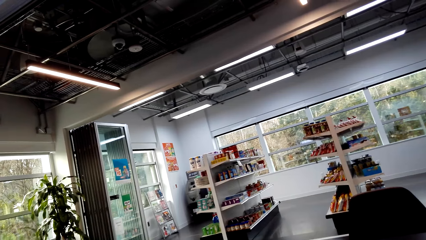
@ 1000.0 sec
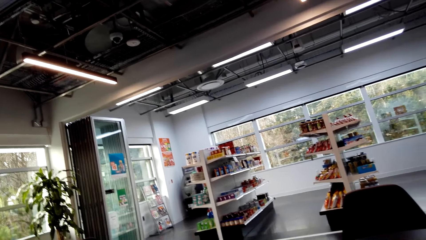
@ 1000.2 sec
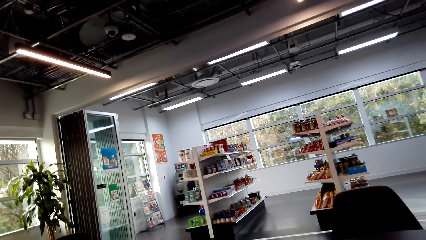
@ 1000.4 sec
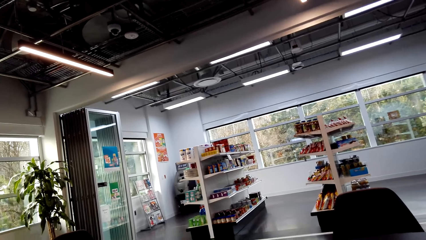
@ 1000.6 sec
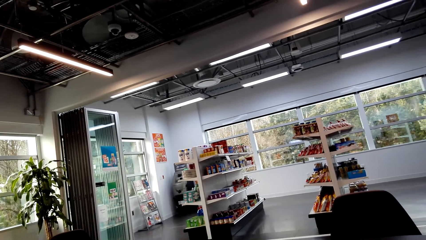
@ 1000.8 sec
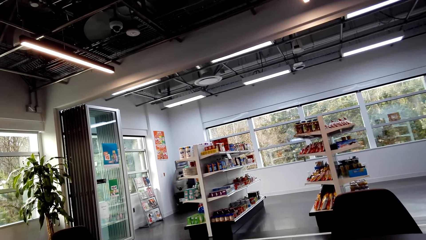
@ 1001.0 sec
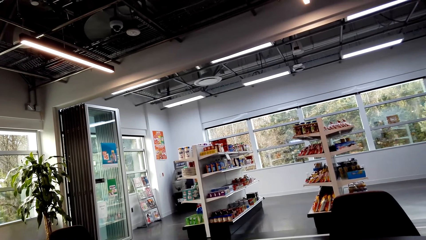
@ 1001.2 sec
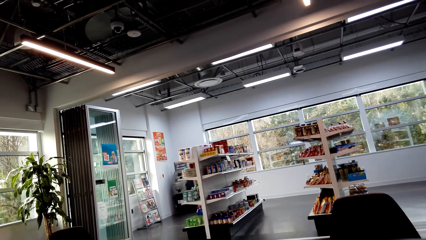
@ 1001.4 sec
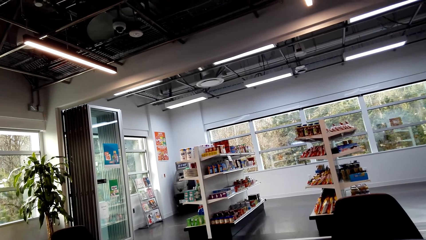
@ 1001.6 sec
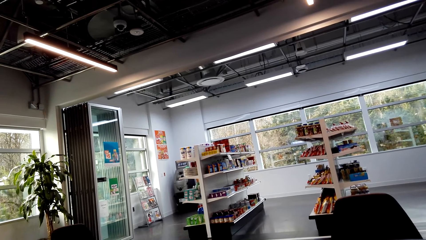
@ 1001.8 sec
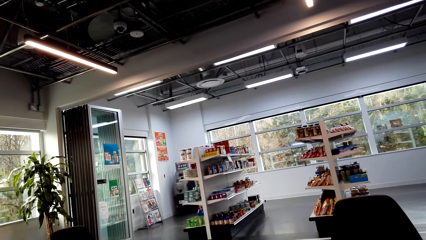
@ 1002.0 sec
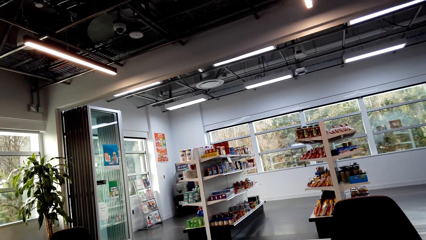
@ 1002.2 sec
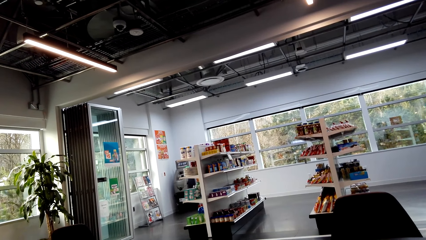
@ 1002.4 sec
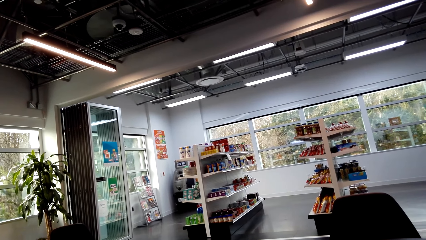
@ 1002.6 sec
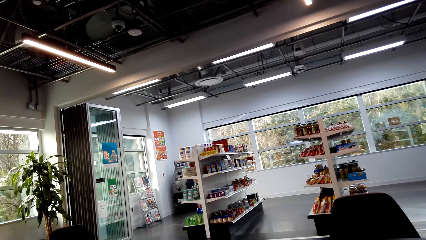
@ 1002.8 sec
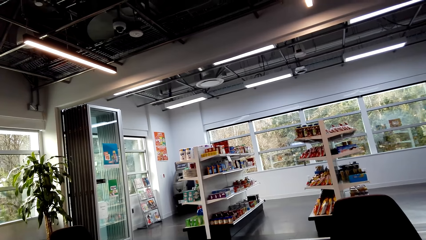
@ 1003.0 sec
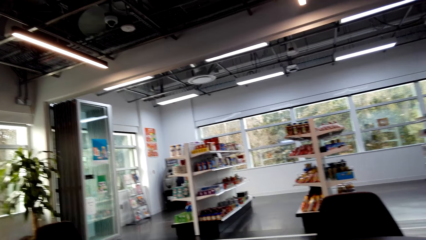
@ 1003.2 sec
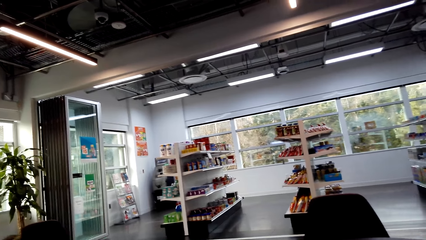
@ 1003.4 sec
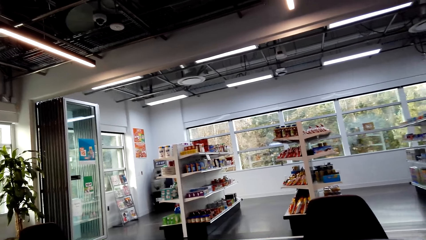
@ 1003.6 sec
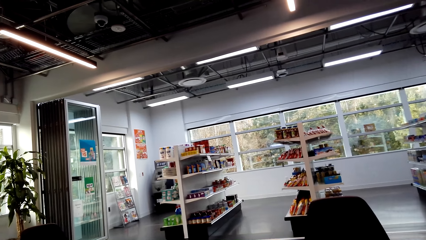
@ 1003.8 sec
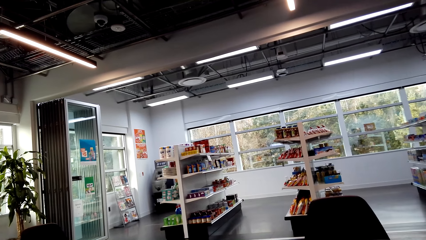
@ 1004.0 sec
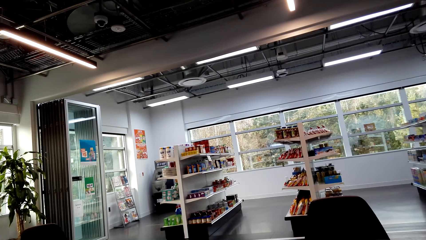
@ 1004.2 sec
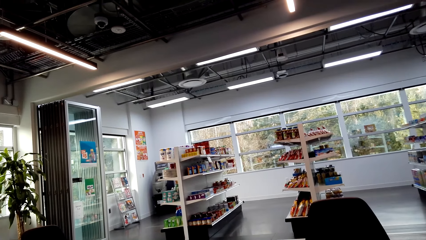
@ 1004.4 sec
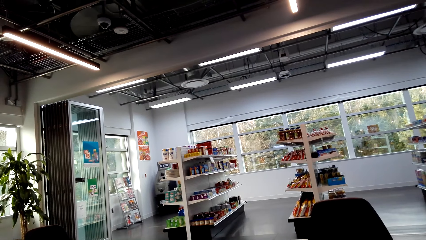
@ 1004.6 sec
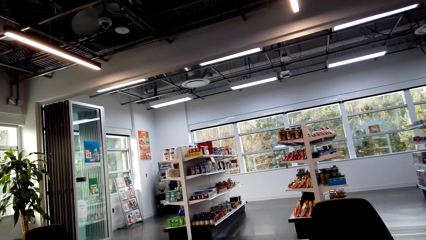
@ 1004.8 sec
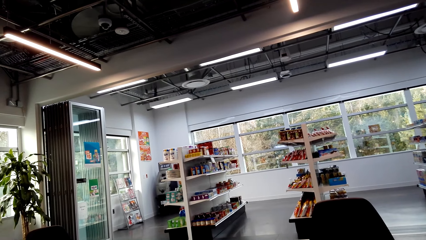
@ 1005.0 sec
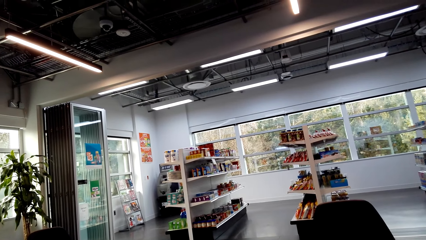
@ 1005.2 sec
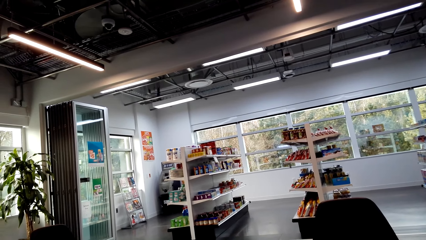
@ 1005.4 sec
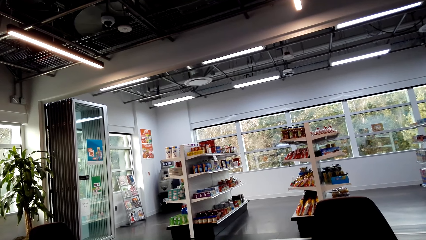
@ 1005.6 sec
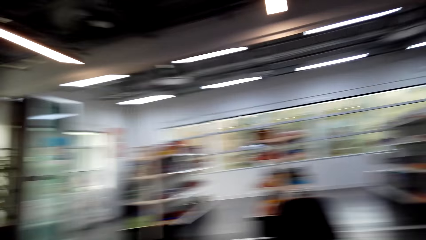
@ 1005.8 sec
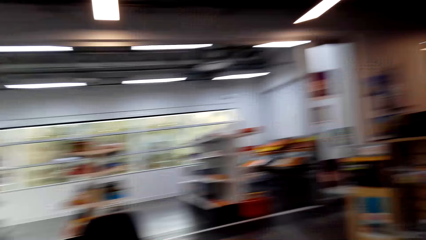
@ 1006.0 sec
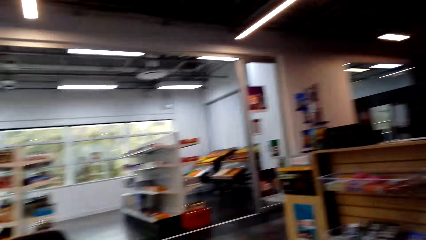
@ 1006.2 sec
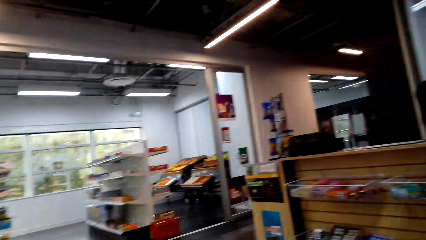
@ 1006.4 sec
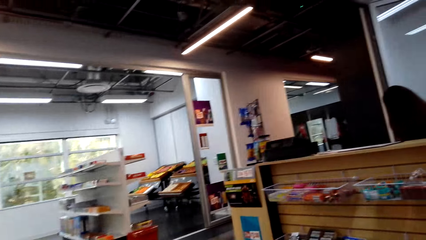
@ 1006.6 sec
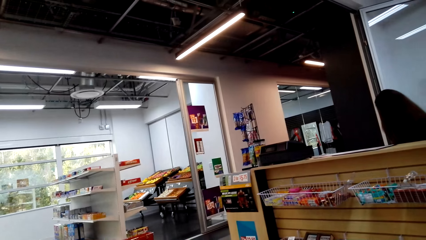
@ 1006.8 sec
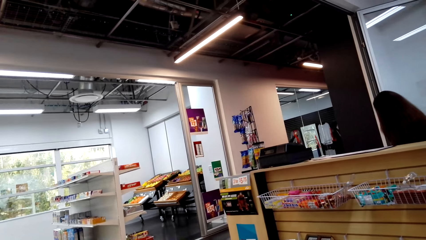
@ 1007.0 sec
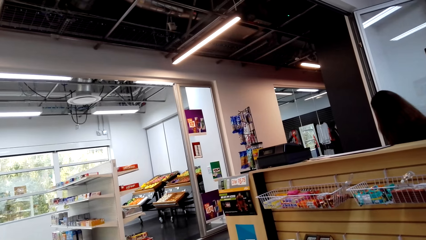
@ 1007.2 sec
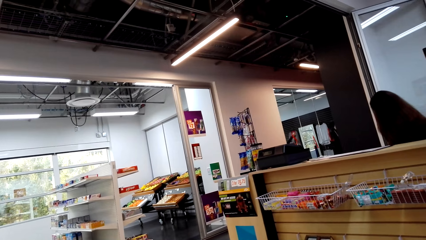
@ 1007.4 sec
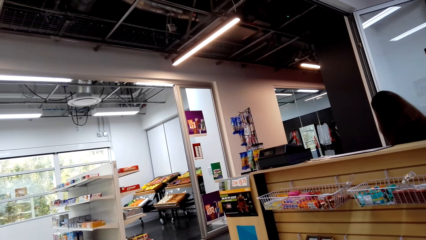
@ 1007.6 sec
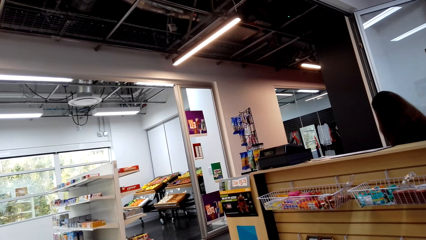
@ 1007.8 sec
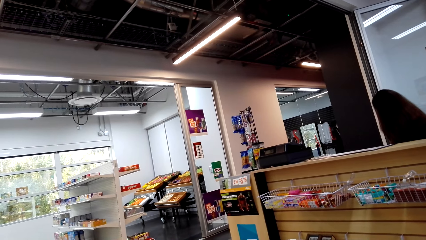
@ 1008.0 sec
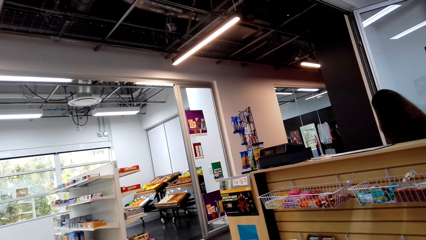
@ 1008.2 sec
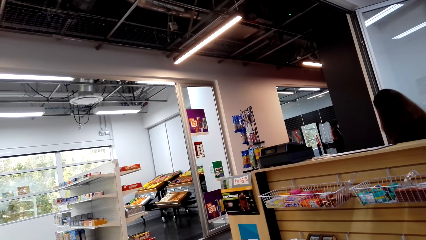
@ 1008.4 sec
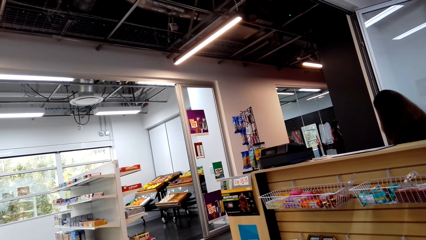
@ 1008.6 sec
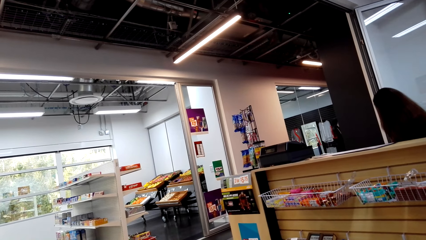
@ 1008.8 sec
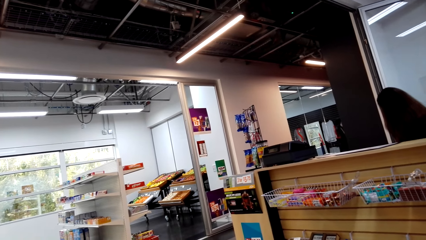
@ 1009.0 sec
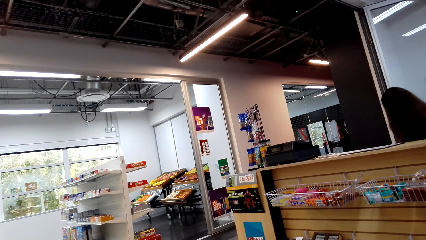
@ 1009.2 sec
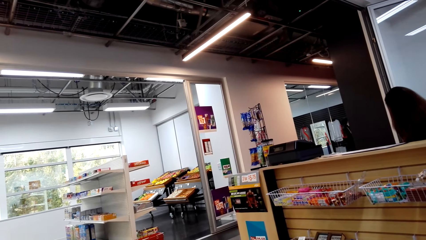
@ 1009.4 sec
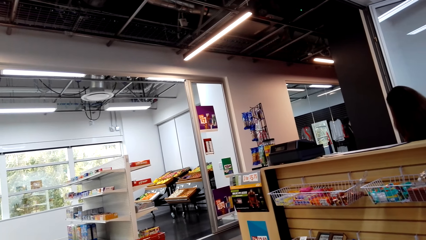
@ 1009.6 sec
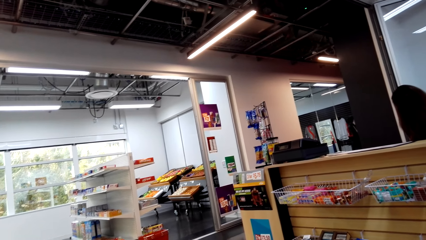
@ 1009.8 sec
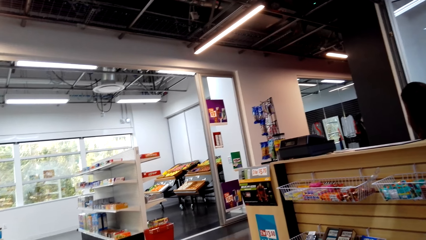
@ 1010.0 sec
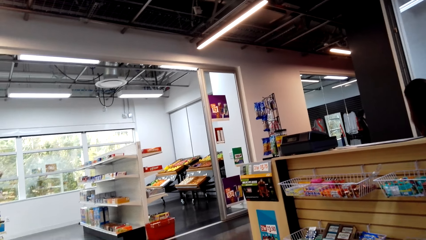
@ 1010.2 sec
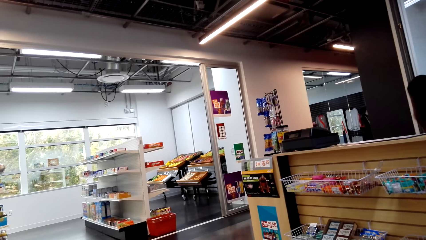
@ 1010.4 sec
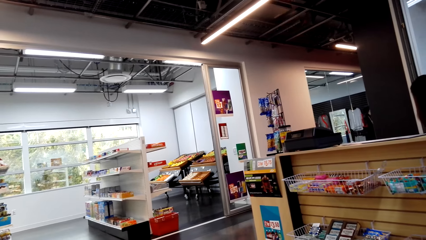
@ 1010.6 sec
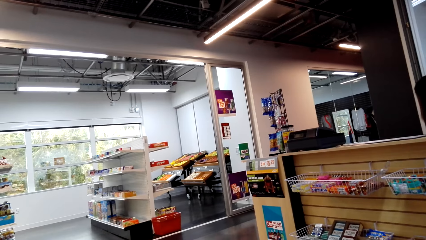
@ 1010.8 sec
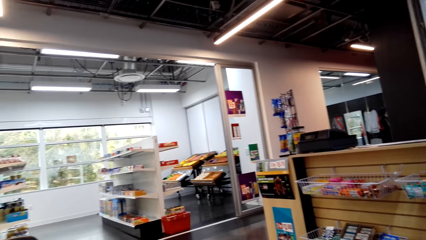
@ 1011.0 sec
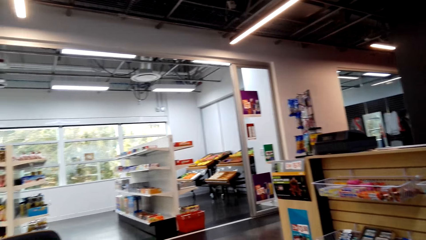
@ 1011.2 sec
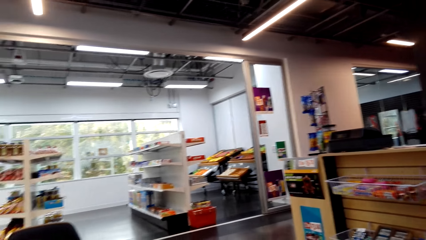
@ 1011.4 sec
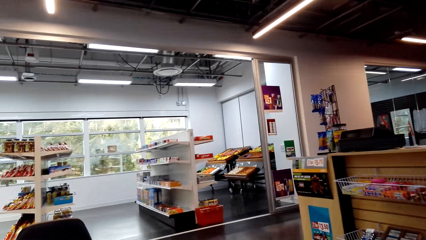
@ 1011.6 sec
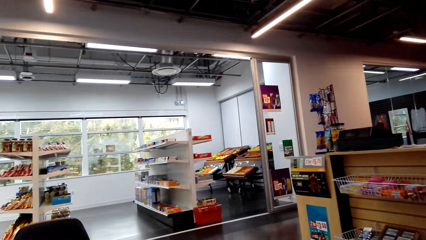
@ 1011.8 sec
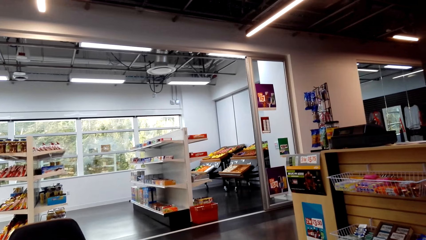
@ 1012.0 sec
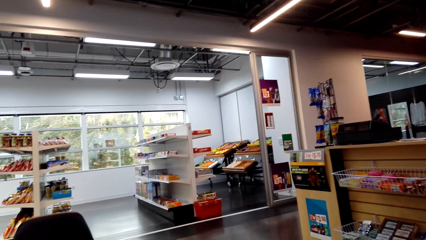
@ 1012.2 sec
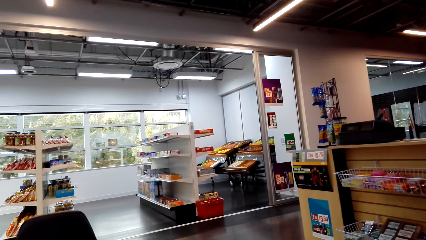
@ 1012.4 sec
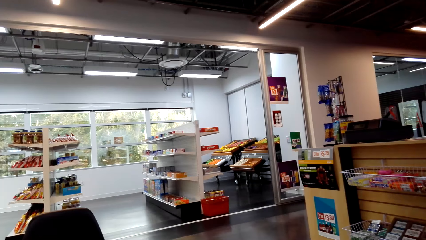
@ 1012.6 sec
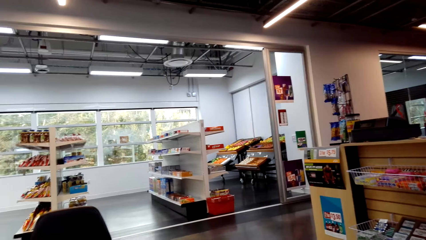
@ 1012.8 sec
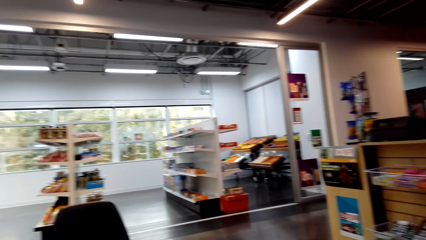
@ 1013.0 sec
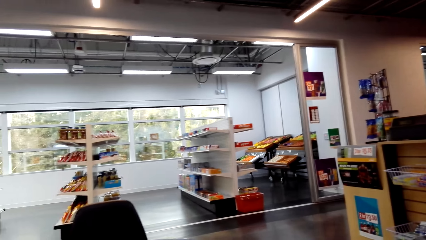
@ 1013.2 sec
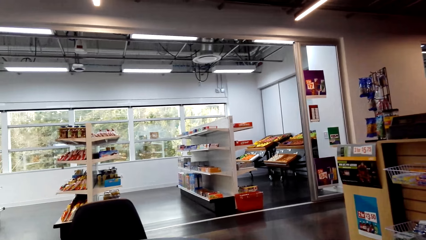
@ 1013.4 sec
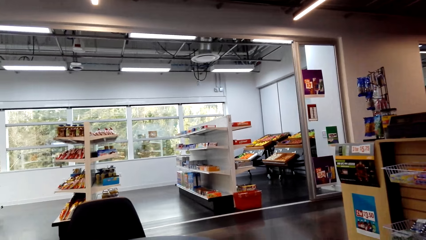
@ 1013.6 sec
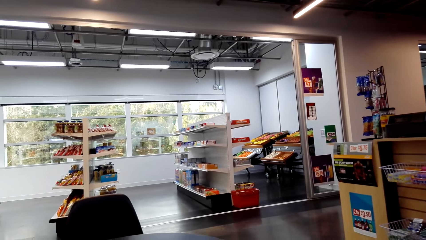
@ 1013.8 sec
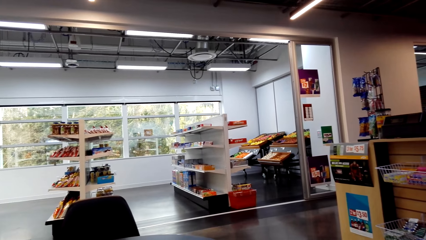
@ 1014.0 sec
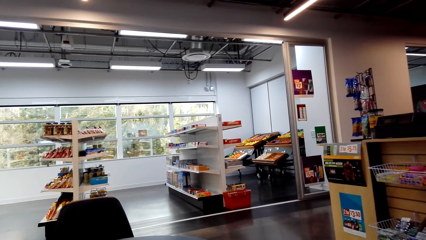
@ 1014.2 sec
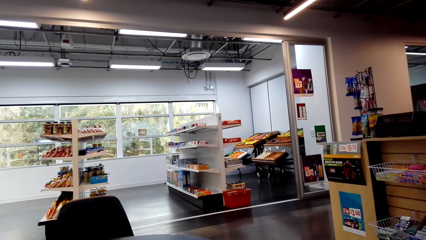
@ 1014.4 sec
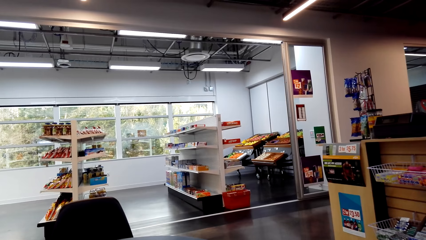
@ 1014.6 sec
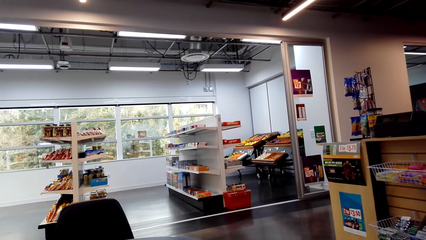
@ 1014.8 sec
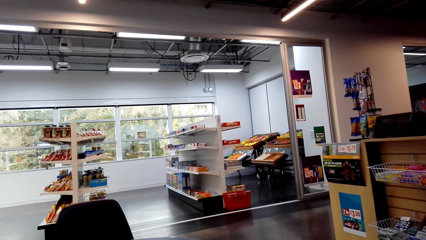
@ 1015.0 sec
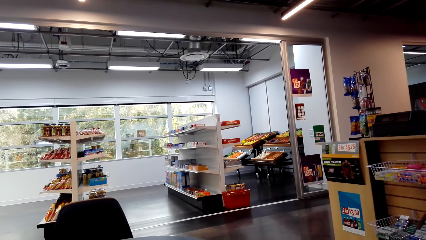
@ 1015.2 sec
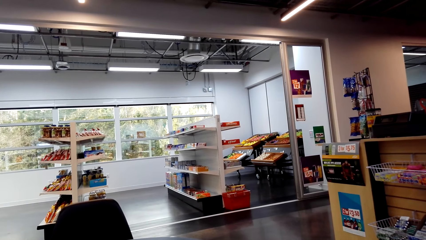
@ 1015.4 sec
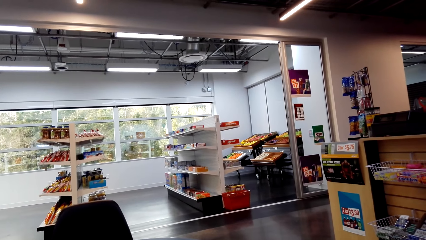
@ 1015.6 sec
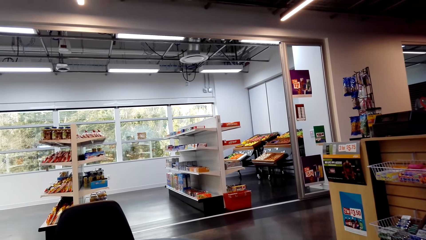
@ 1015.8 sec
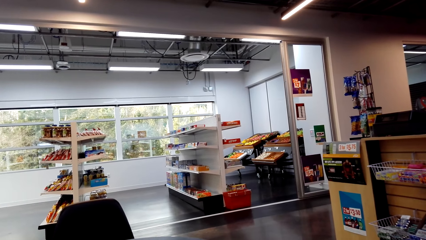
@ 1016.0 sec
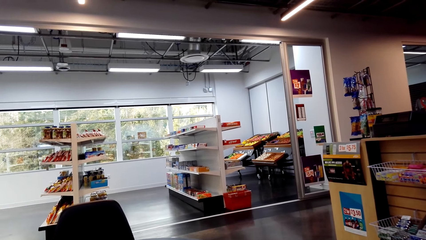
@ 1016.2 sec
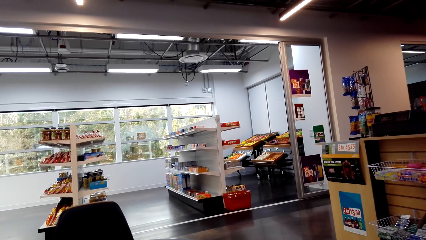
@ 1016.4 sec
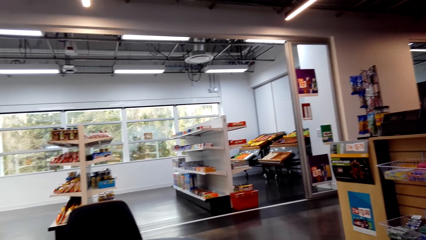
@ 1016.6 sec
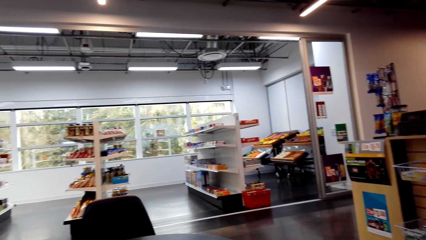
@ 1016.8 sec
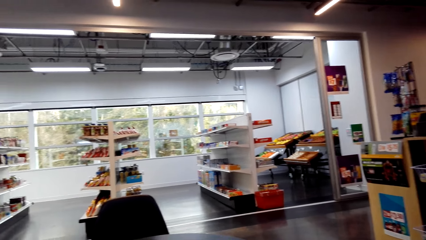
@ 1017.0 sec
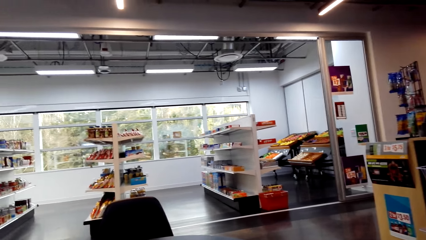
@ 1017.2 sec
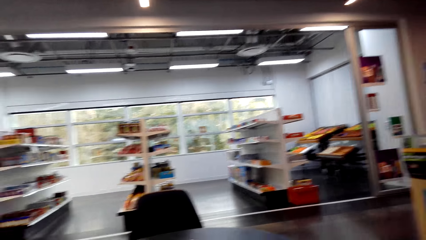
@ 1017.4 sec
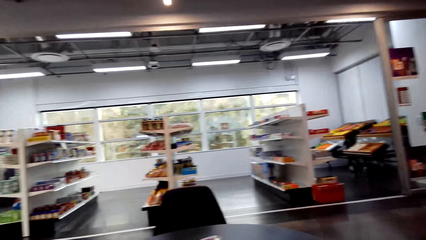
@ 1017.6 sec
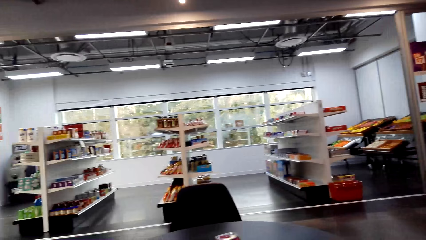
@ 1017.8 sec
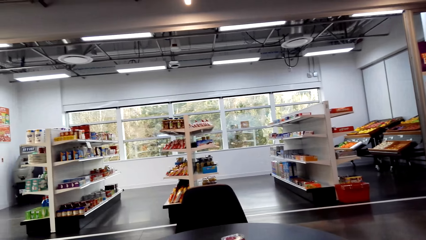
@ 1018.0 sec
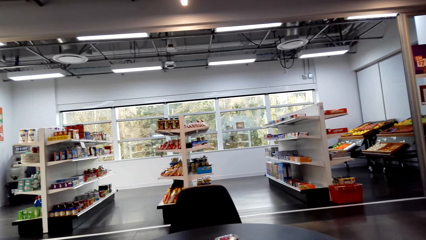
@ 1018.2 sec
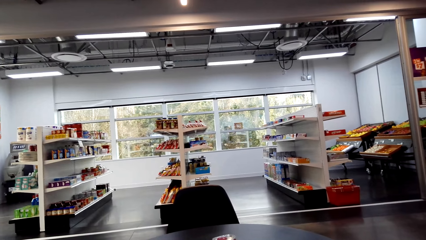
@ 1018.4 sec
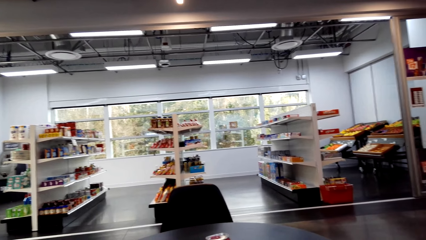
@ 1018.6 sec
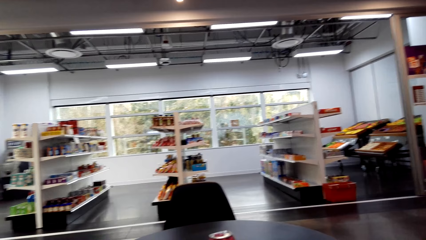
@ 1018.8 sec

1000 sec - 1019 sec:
The camera wearer turns around. A person sits on the counter in the grocery. The camera wearer stares in the grocery.
